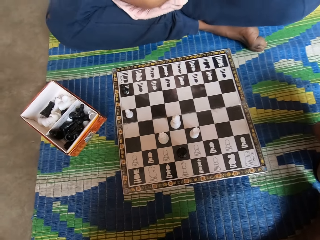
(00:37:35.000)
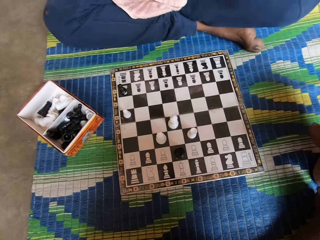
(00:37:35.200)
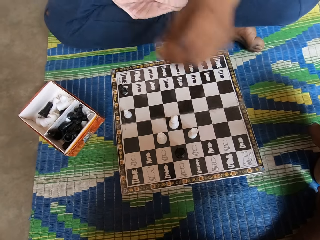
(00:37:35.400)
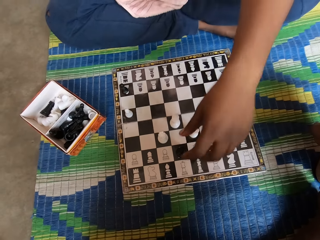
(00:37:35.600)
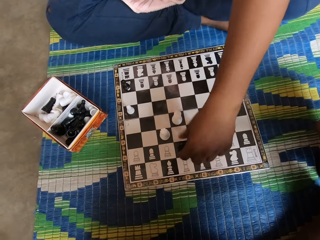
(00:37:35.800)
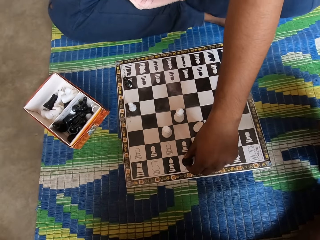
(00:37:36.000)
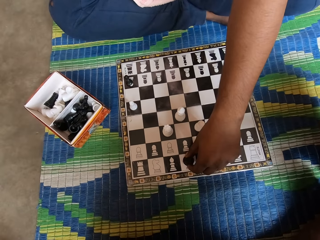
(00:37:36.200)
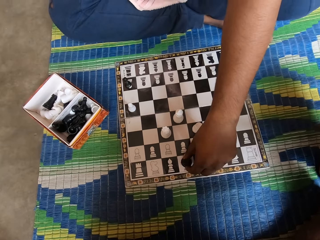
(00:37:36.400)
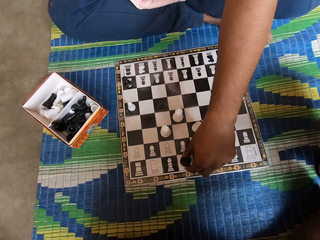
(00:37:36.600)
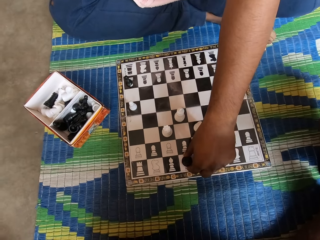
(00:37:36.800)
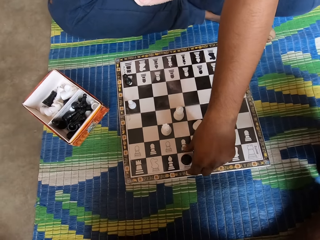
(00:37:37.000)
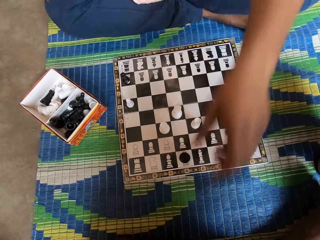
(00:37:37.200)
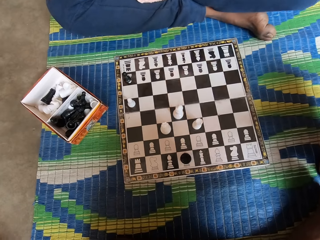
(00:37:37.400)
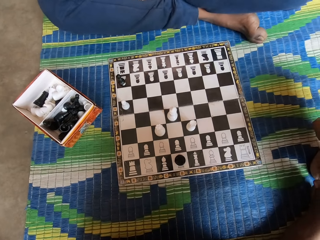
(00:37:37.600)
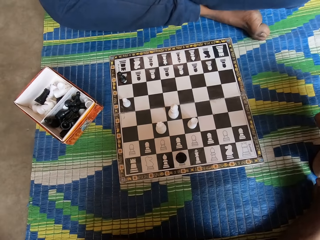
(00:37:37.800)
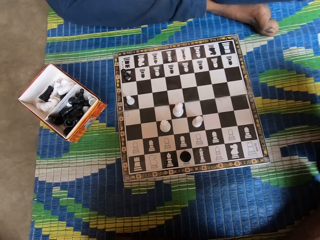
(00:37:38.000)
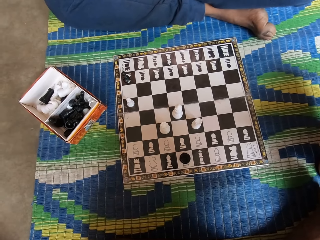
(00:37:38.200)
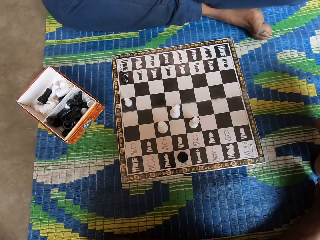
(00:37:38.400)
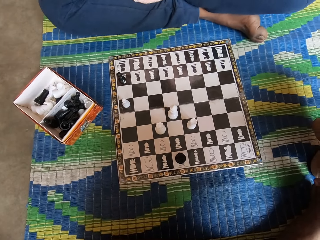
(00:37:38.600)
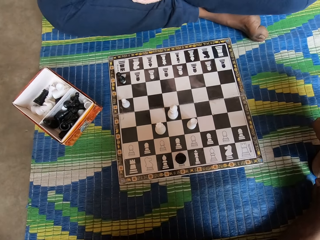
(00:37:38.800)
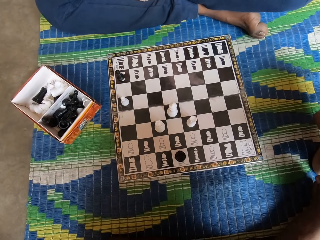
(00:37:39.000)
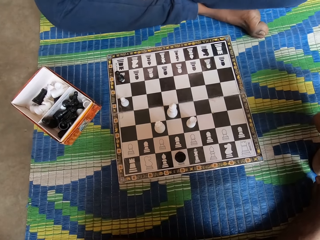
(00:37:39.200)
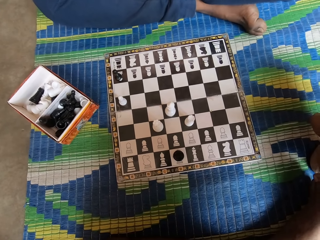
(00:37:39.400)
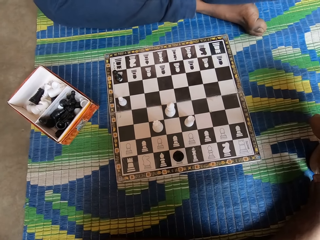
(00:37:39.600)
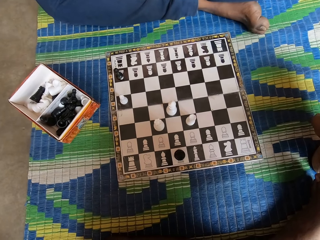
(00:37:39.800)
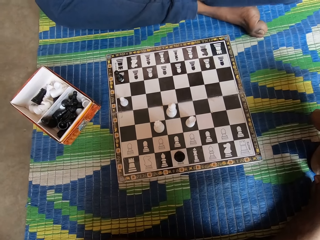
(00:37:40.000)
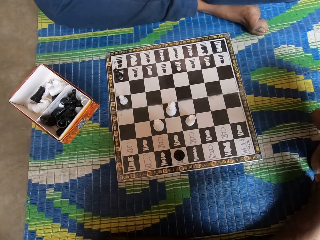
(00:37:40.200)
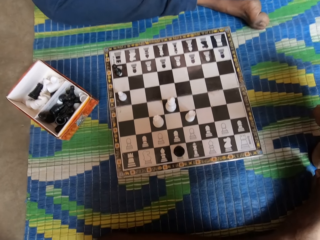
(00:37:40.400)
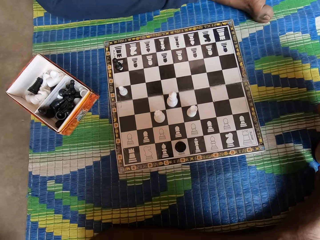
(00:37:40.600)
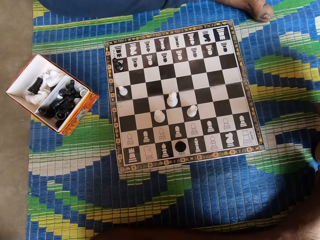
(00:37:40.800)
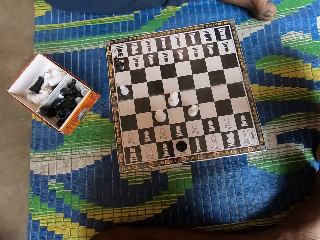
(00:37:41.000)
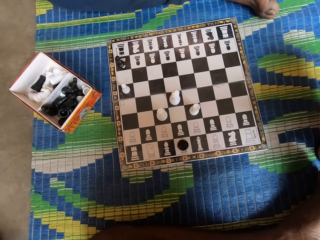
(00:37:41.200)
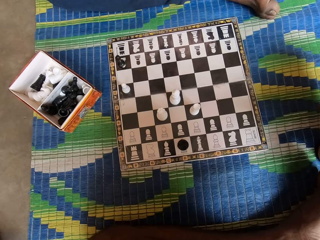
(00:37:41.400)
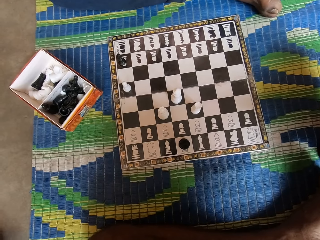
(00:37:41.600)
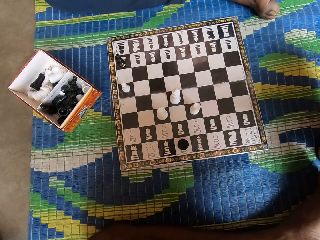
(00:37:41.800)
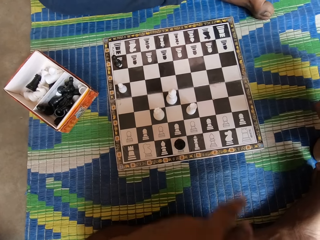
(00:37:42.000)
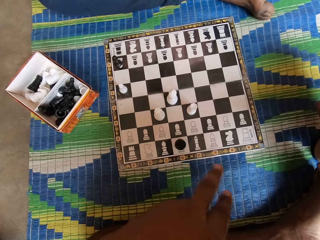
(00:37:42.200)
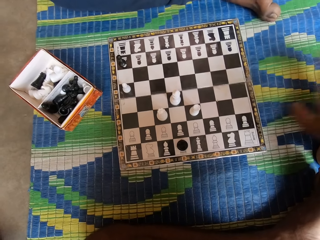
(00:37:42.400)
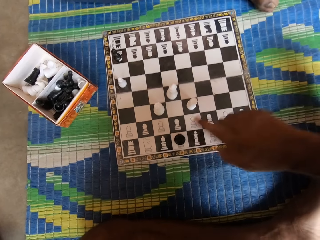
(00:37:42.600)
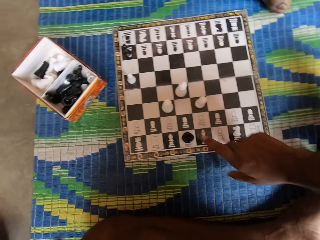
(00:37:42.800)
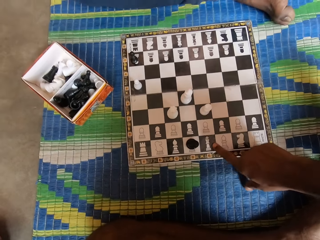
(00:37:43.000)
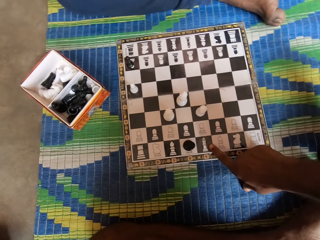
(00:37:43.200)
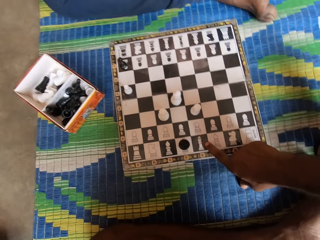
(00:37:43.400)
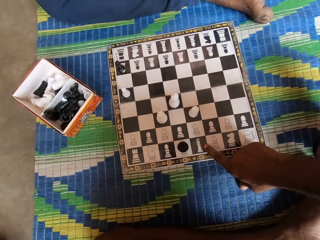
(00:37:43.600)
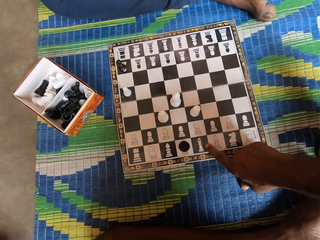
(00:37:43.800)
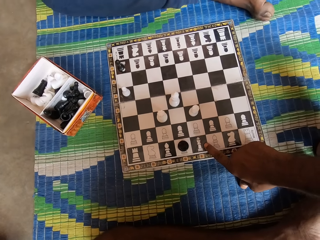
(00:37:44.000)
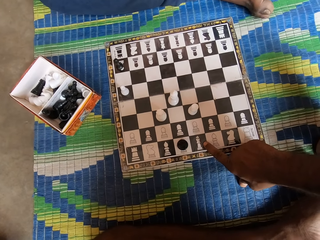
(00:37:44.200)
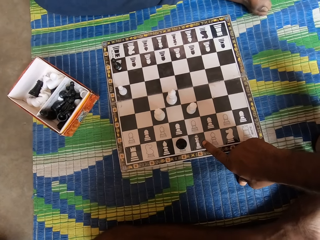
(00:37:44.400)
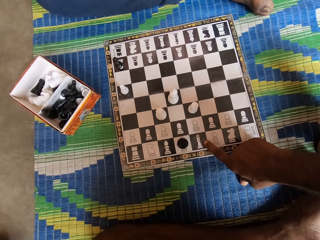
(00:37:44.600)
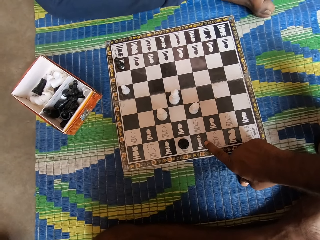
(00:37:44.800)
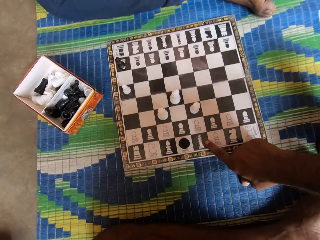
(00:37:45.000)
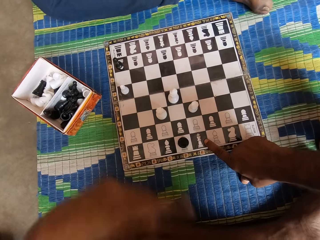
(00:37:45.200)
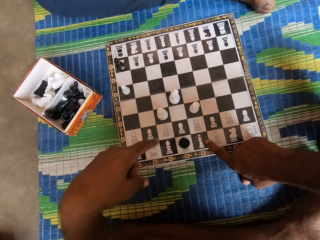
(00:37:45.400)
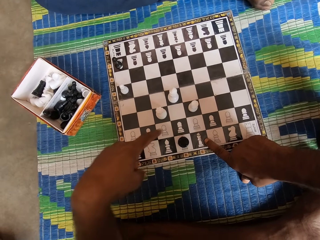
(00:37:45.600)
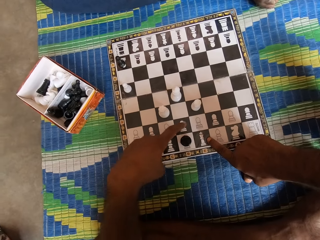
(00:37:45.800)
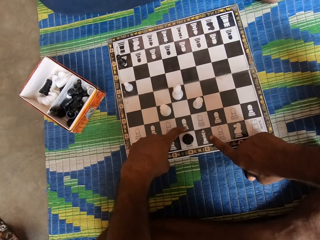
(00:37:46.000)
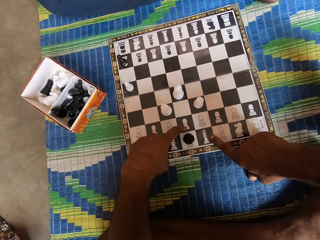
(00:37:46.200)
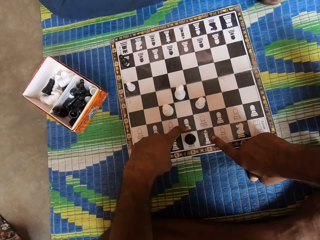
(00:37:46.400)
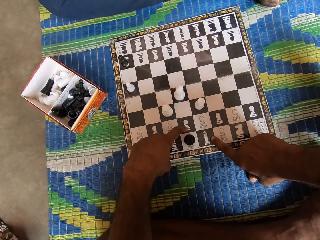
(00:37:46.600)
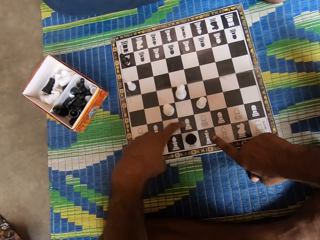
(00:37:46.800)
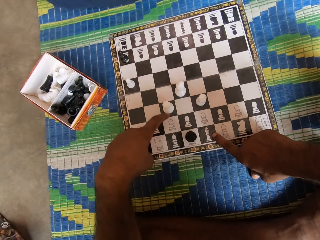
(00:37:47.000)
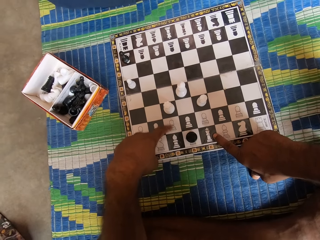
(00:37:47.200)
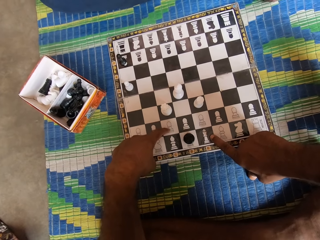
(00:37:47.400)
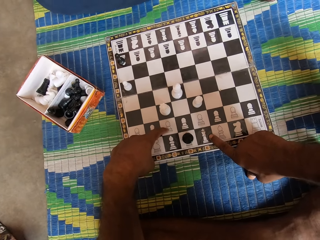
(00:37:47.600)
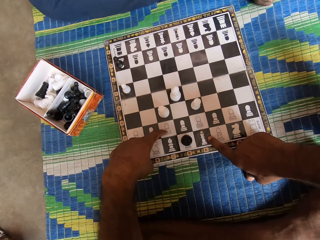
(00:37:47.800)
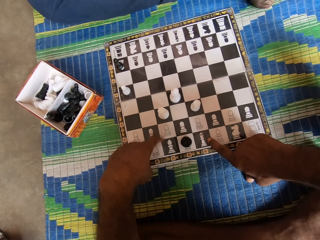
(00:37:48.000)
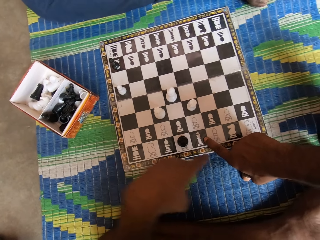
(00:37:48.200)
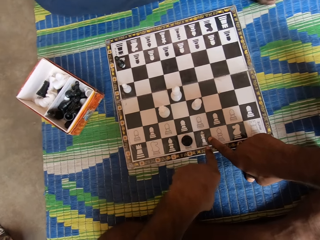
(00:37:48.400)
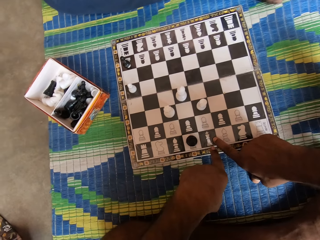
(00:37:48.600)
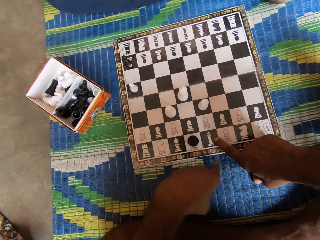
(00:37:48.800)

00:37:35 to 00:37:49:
The man moves the black chess piece, holds the chess piece and unhands the chess piece. The camera wearer points at the chess board. He touches the chess board with his right index finger. He moves the finger over the chess board. He touches the chess board with his left index finger.

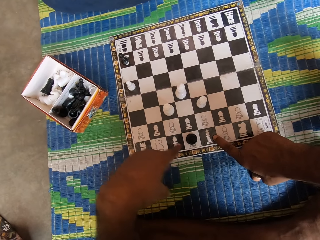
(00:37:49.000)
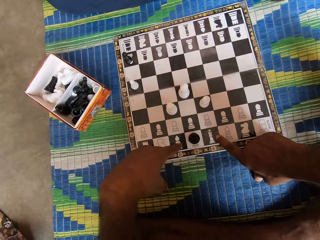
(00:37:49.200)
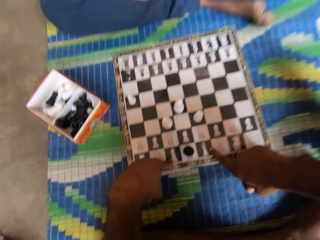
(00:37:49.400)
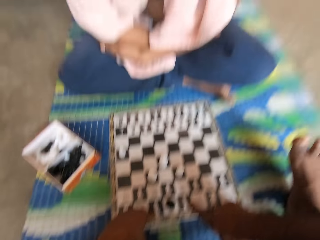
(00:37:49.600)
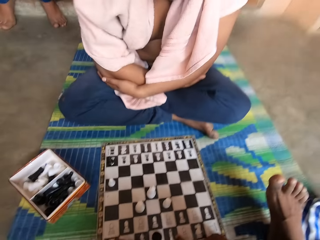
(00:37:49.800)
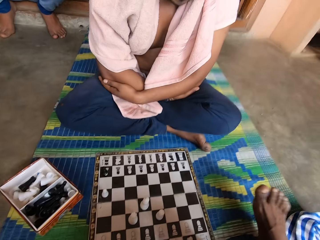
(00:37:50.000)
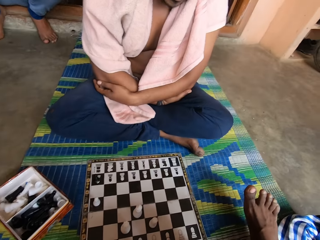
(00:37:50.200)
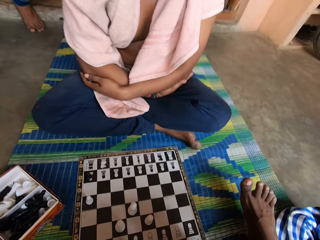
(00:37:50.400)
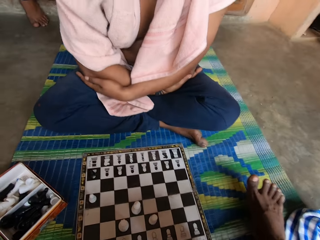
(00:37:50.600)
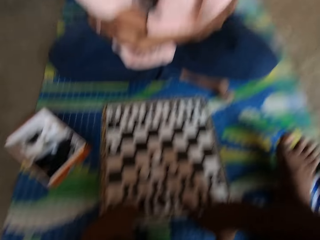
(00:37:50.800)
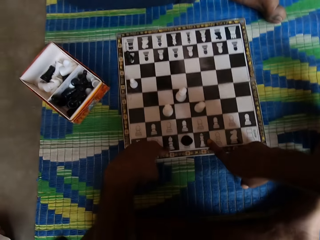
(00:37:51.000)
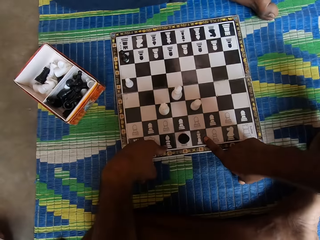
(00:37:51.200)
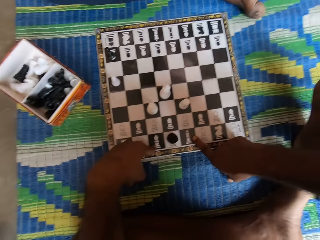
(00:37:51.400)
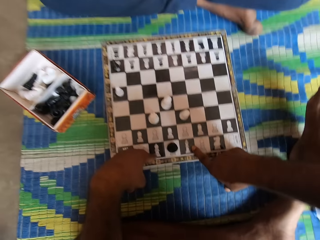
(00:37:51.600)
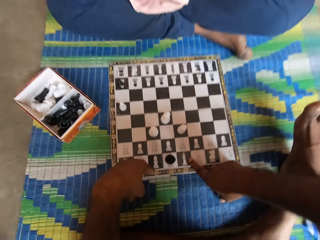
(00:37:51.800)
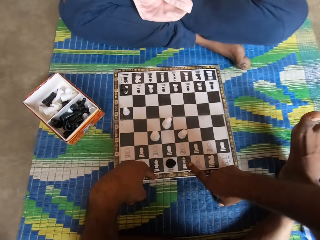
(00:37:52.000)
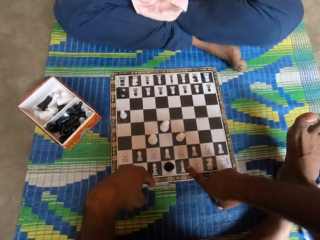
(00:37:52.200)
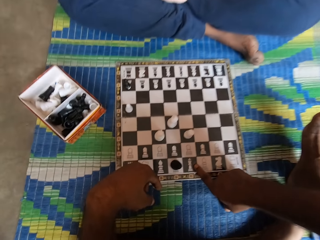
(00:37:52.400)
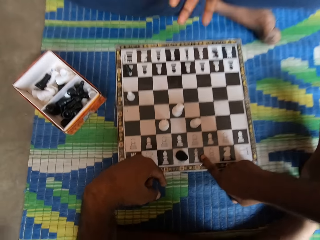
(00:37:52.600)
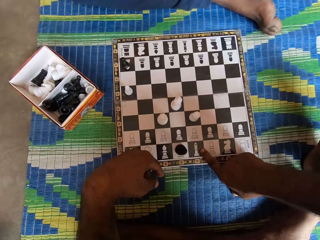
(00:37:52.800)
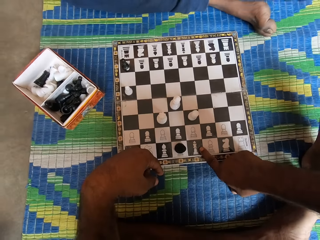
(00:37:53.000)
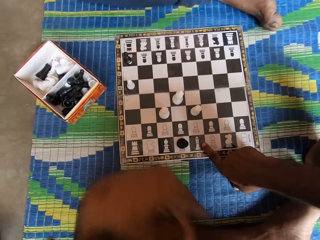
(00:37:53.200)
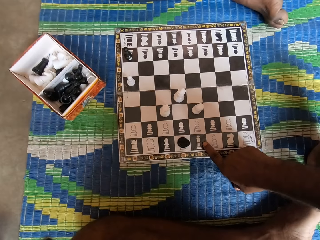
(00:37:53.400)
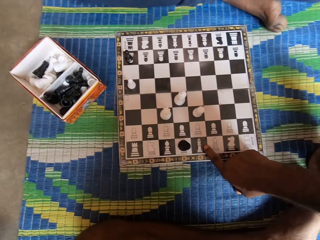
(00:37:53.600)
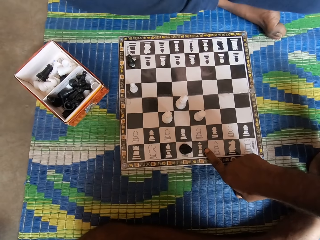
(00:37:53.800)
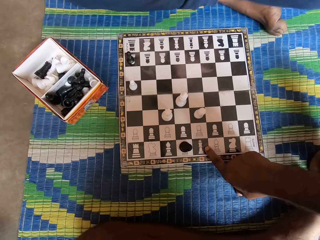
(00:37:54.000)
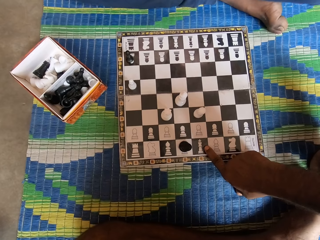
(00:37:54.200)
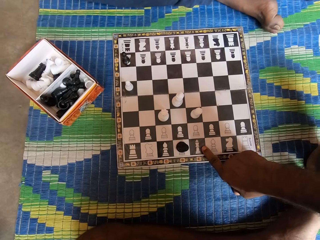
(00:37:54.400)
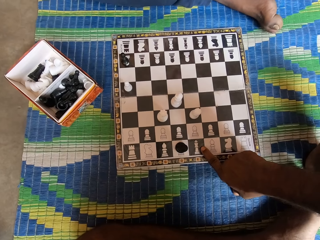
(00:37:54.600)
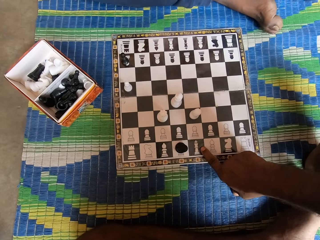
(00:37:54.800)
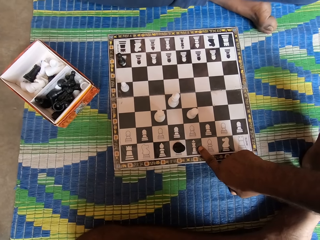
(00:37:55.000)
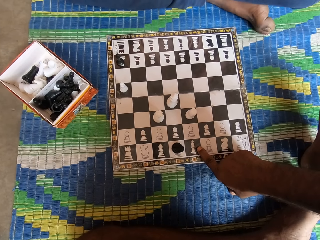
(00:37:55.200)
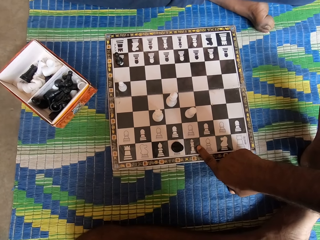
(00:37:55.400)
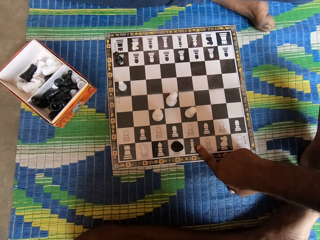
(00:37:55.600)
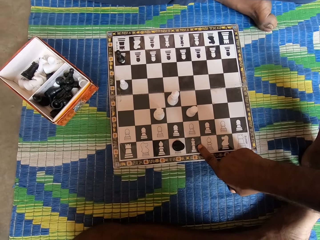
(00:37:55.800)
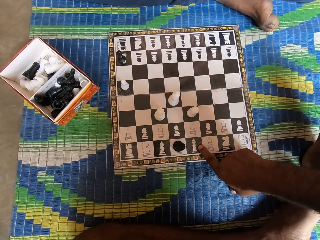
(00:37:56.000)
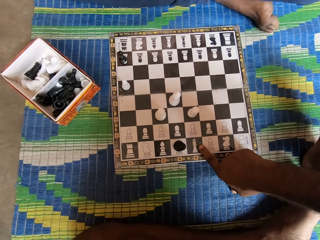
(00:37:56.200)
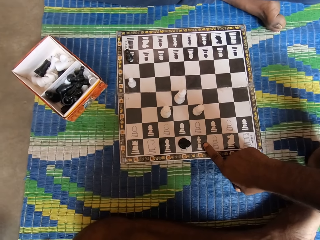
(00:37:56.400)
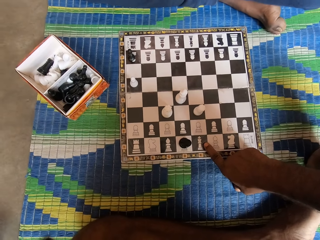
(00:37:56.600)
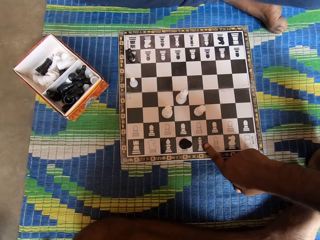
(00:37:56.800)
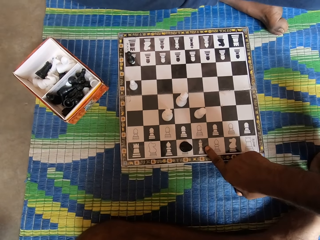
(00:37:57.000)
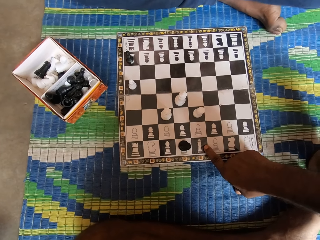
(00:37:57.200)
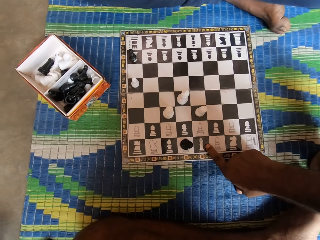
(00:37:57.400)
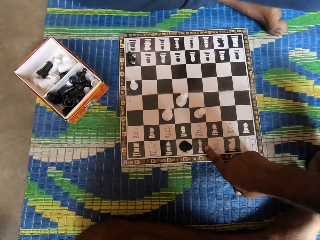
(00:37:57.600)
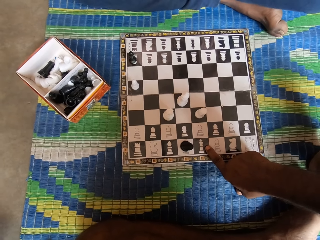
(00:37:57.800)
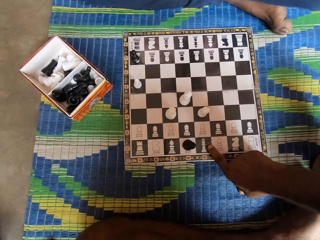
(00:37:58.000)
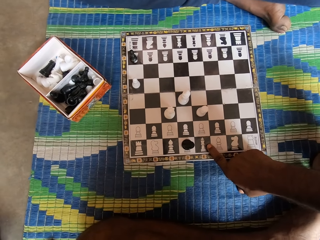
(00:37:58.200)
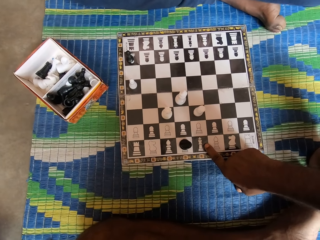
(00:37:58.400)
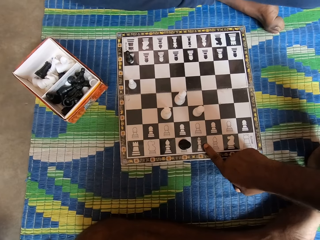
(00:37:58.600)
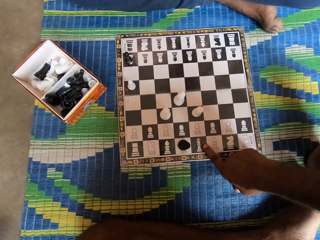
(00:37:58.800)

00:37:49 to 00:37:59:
A man sits on the sill of the door. Another man swings the body. The camera wearer points on the chess board.
